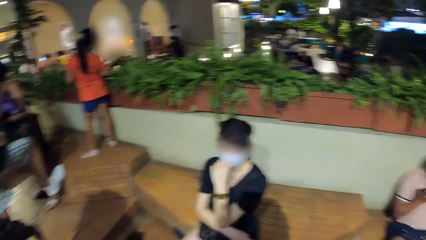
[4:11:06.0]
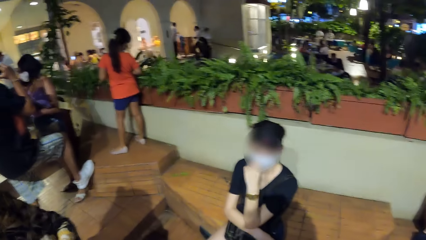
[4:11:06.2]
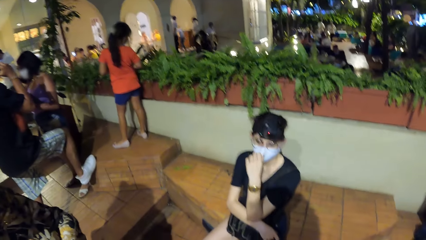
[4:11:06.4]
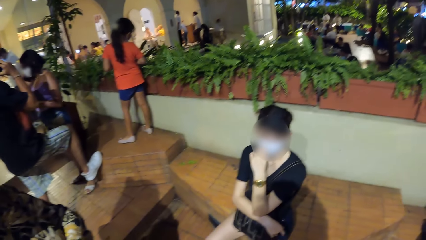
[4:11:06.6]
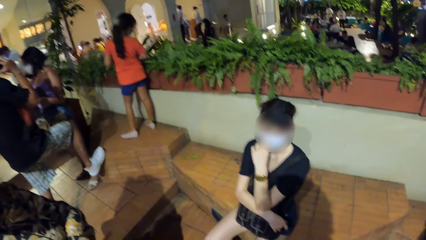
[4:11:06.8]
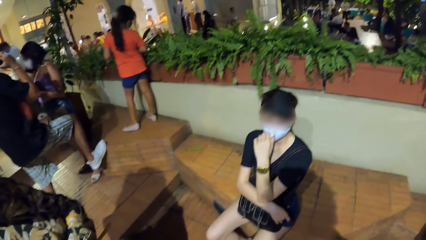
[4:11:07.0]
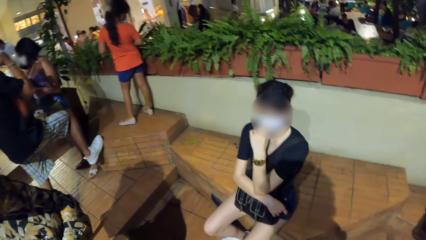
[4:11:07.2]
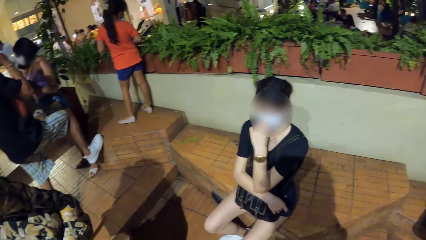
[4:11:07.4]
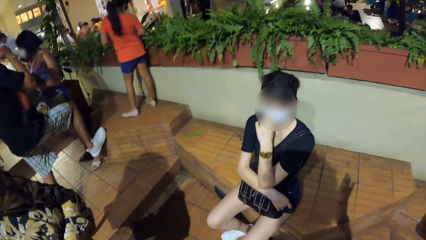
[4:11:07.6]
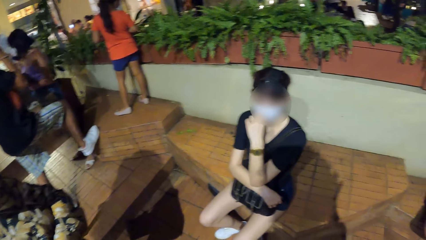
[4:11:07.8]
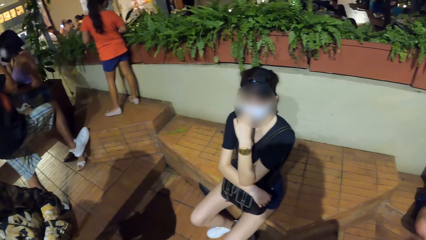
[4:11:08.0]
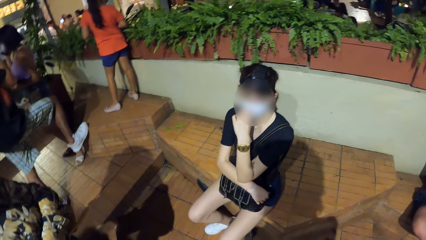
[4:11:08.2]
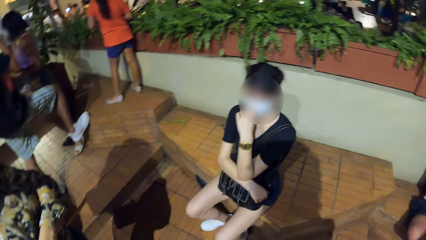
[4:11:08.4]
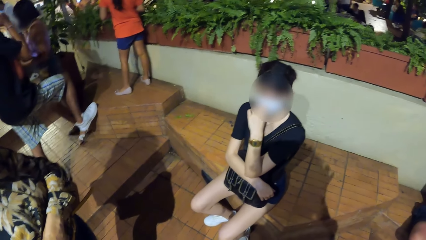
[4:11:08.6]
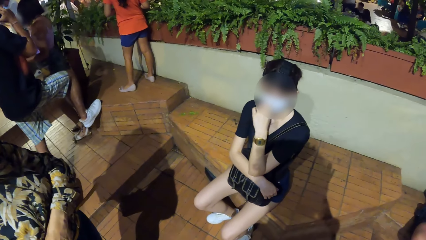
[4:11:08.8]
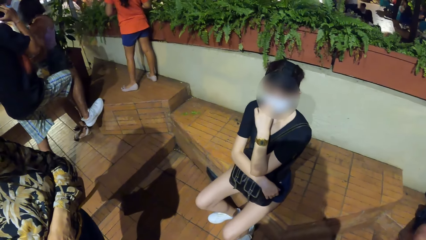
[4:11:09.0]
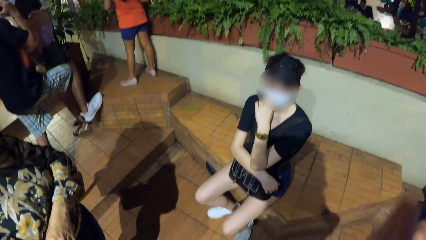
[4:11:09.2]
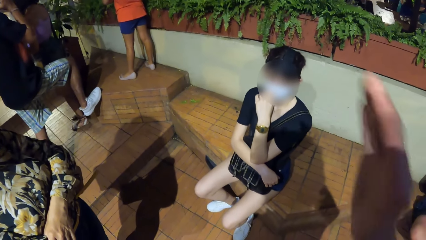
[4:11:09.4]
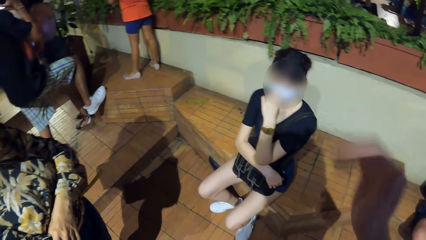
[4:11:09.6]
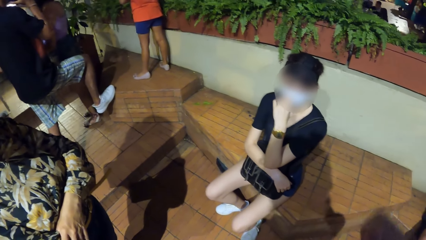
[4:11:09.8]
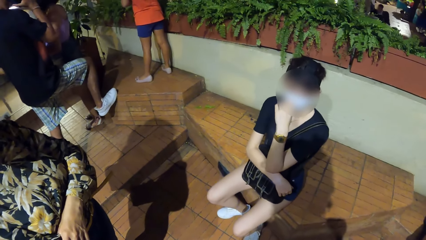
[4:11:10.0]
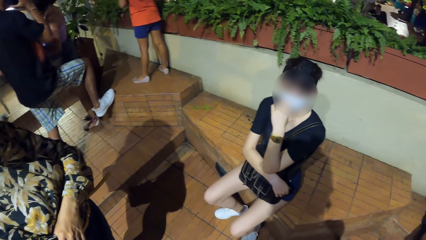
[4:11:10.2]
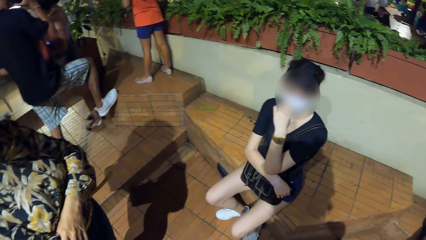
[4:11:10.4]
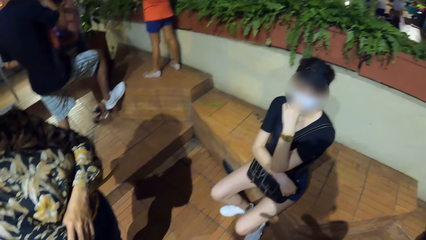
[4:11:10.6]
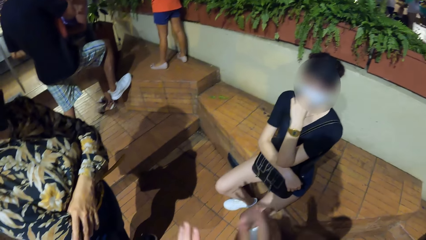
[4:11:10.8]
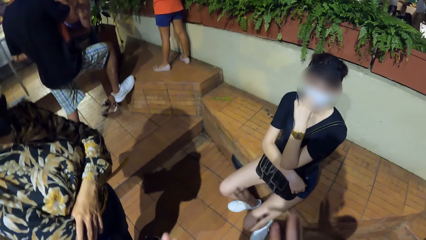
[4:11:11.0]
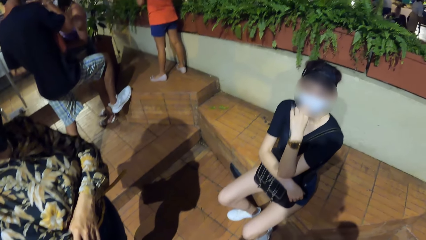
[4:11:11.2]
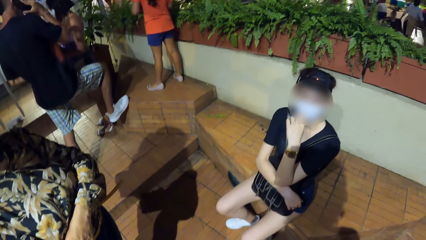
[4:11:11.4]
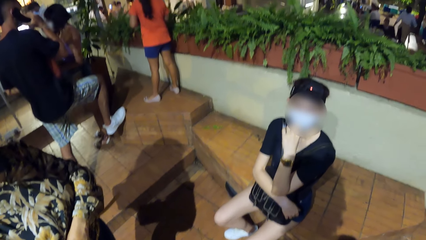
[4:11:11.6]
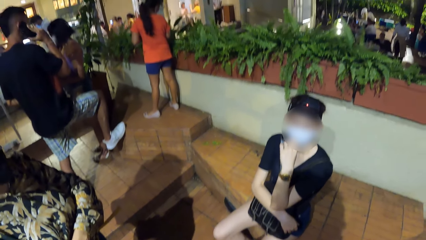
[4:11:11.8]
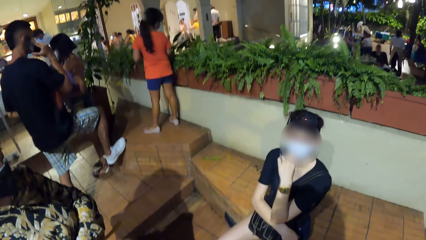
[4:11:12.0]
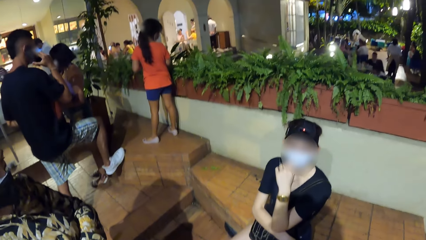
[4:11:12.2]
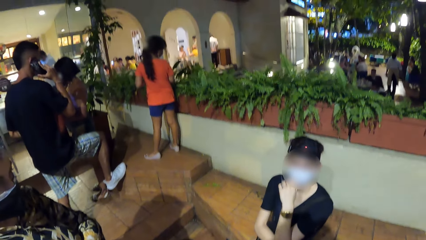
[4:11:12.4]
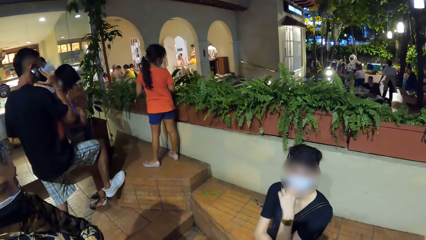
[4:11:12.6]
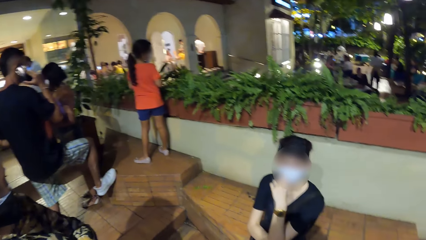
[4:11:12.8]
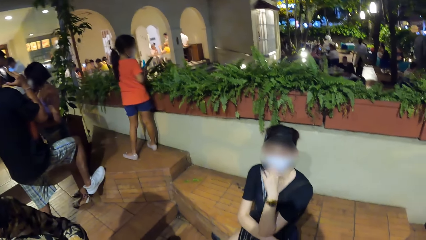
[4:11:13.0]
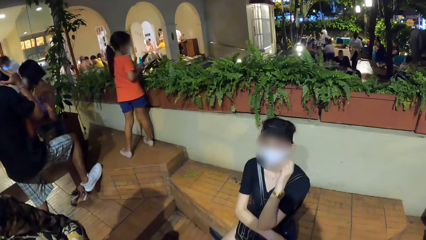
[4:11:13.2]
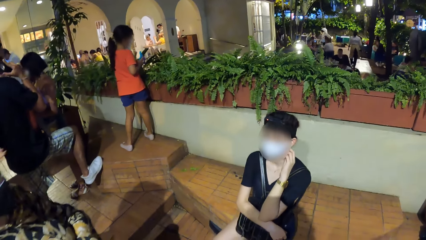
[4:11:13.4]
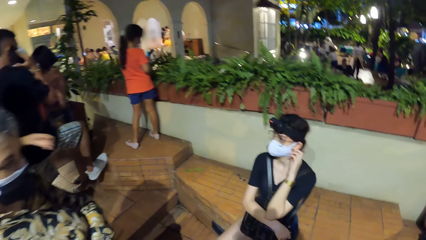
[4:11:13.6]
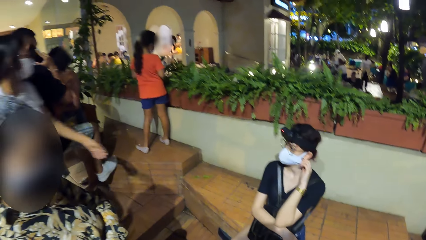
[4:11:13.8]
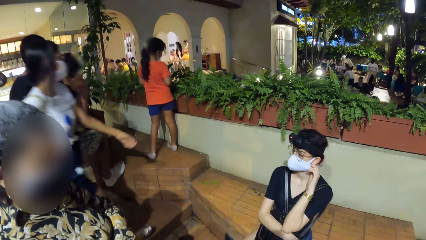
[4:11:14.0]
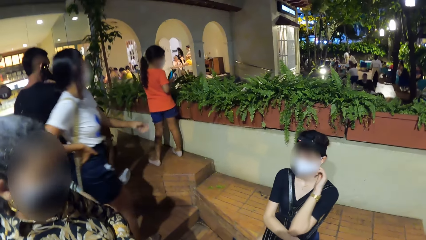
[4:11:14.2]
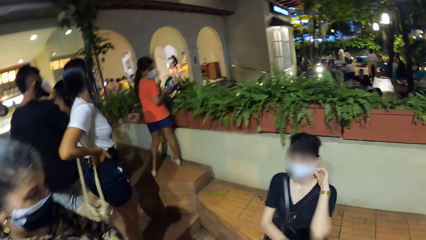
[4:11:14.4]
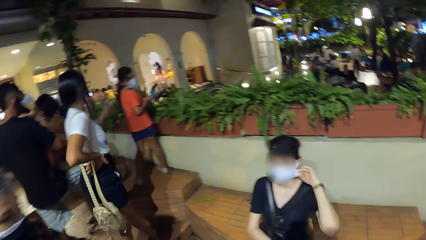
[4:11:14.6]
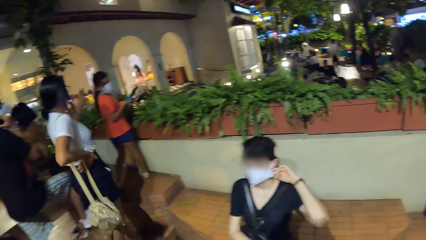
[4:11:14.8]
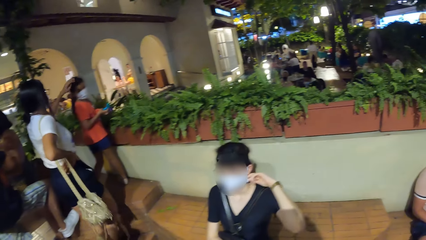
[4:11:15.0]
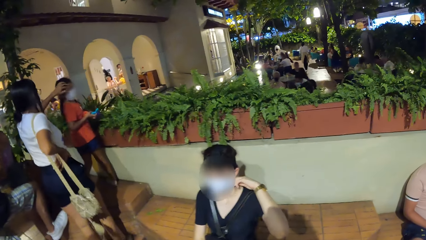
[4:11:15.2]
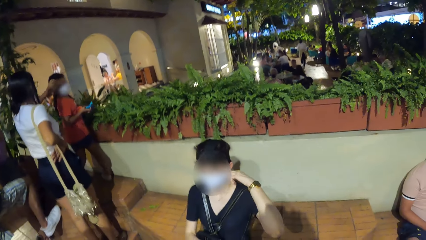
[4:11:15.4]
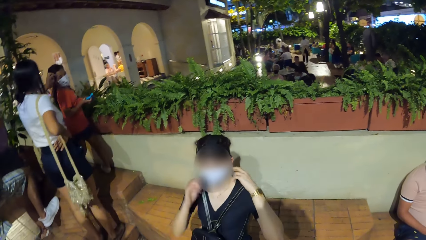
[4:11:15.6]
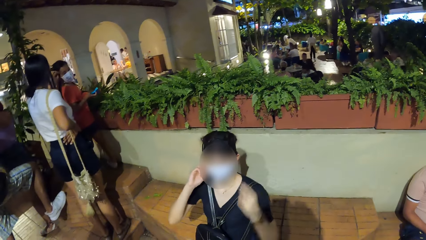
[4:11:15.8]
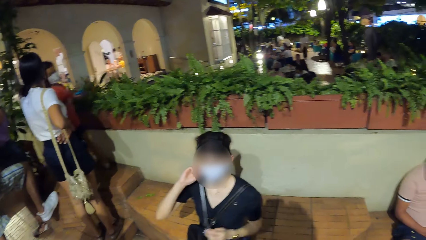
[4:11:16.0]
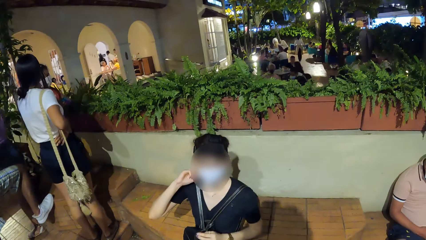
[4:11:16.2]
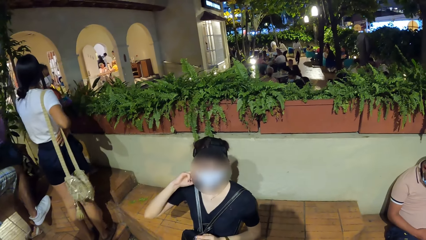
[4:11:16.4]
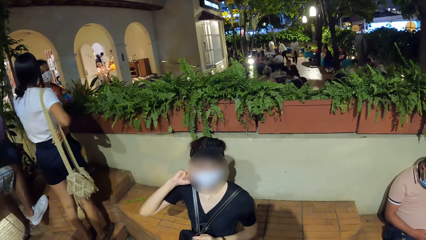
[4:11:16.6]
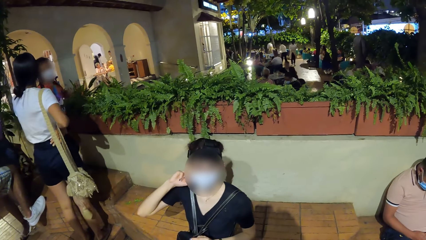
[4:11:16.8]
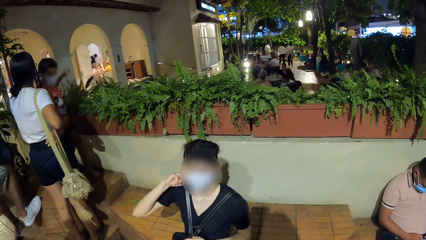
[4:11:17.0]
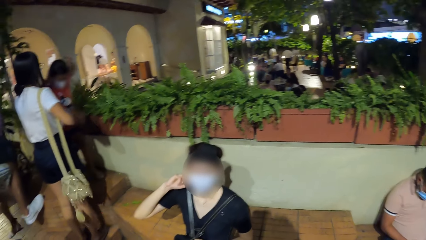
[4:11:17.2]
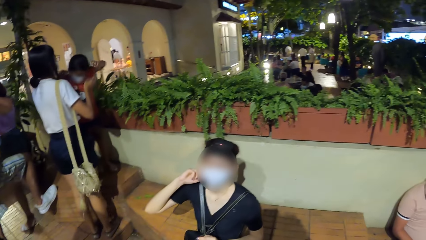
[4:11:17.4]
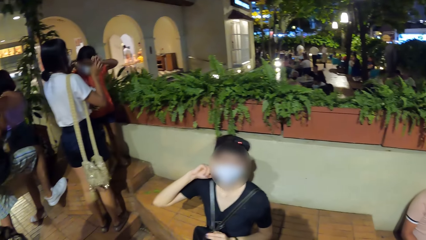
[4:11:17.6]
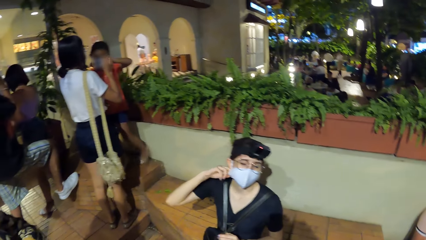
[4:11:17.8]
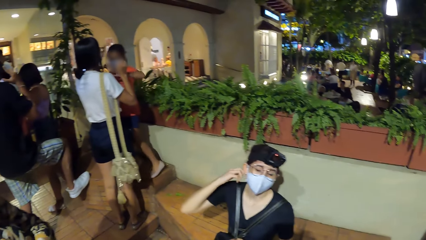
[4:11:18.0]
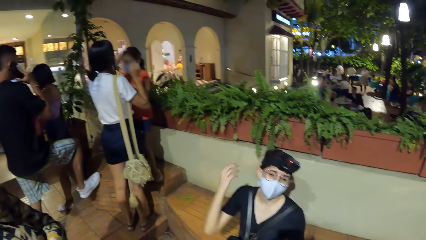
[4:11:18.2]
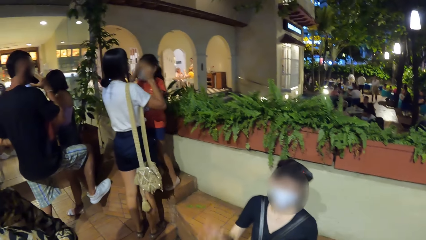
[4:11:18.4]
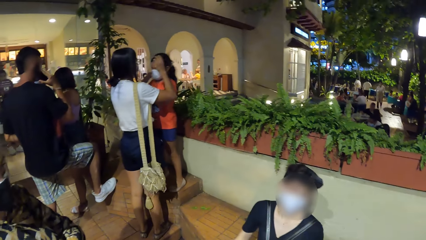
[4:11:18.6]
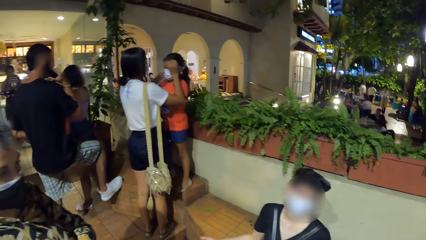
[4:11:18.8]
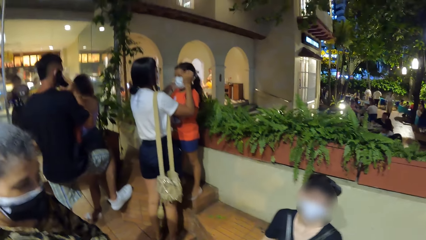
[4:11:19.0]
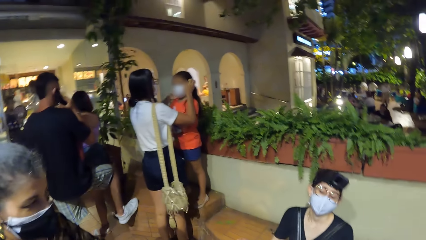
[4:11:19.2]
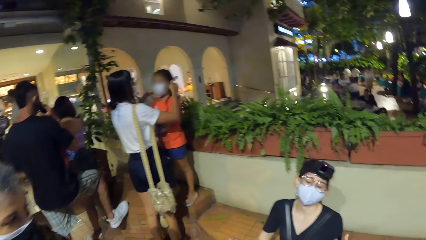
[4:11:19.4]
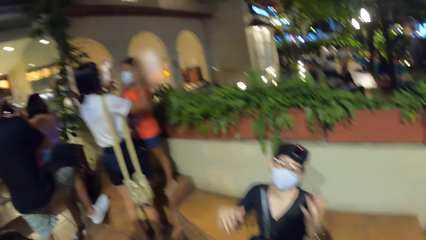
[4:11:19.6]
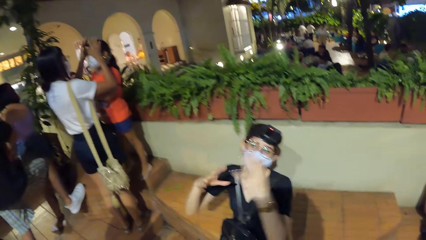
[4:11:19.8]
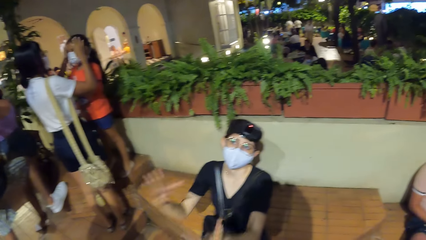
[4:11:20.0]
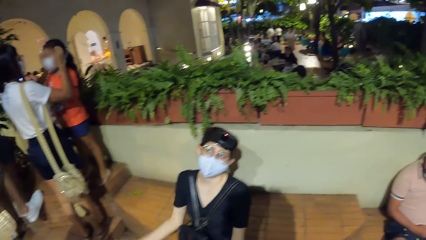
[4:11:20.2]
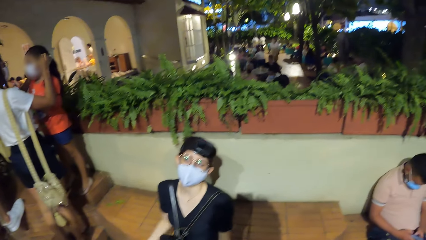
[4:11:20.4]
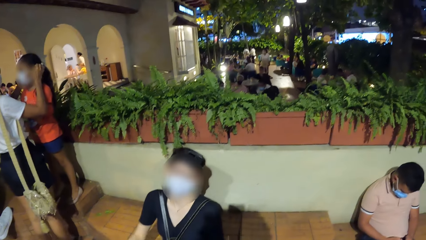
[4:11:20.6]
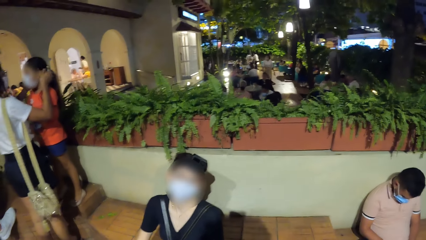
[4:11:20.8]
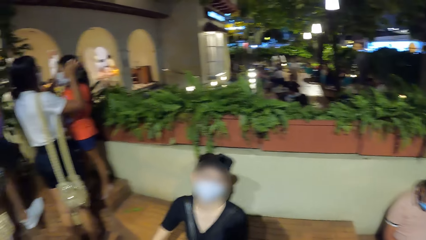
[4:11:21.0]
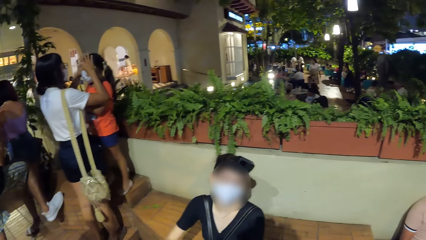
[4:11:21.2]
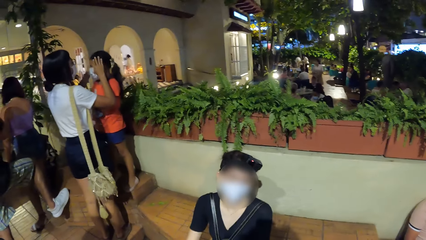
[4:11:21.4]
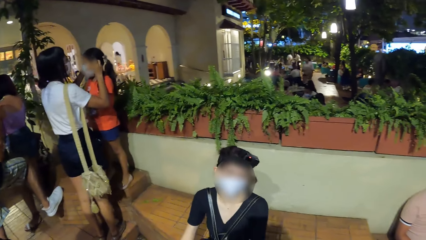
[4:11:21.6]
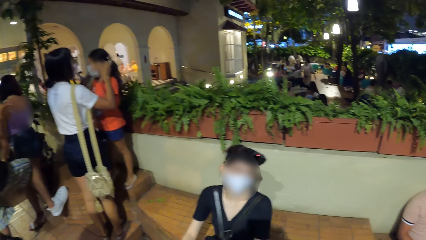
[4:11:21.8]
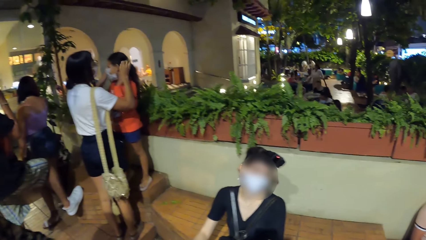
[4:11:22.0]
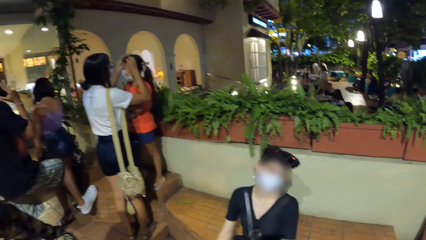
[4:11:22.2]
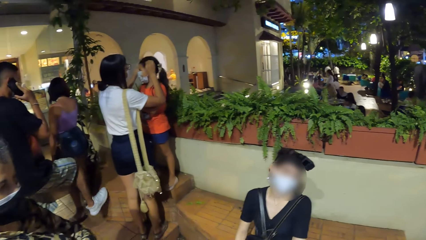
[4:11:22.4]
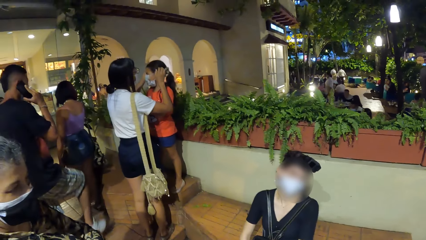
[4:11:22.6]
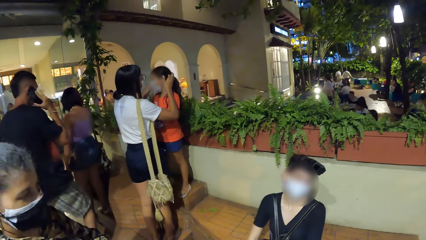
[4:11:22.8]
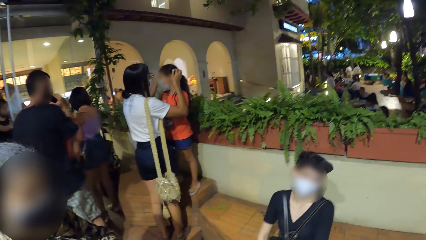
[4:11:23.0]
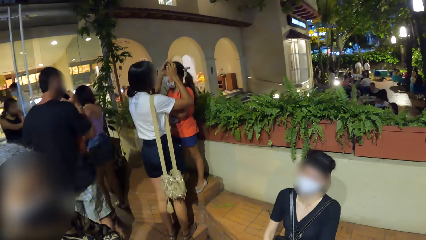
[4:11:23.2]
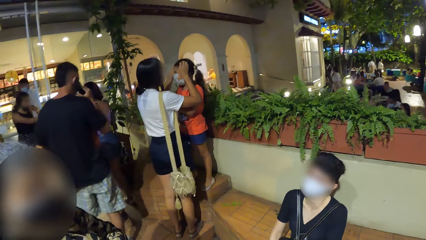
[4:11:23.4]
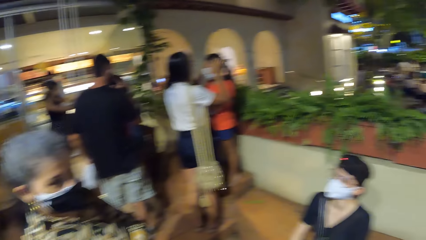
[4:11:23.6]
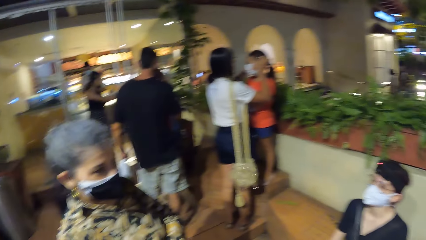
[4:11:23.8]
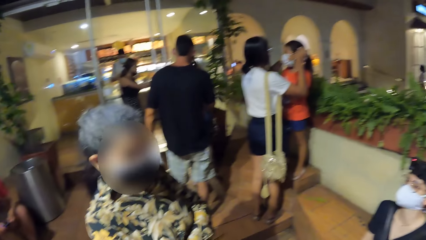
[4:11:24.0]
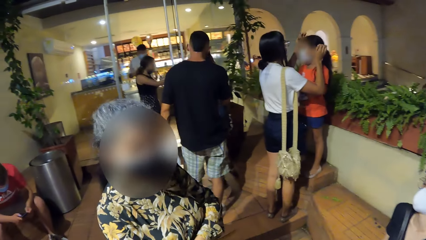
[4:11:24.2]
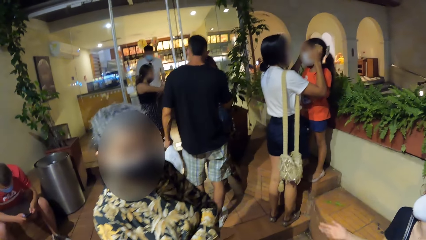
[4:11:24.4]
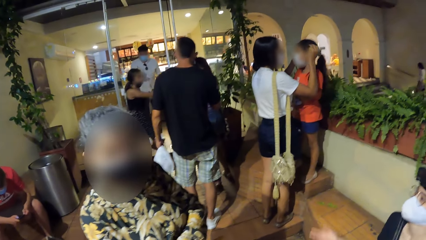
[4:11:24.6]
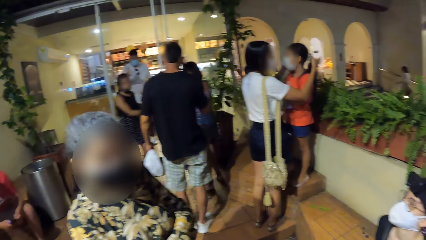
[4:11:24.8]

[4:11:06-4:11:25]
A woman adjusts the face mask on her face with her left hand. Another woman touches a girl with both hands. The first woman adjusts the face mask on her face with her right hand. A man removes his right leg from the bench. Another woman opens a door to a restaurant with her right hand and walks out of the restaurant. Another man walks out of the restaurant.
